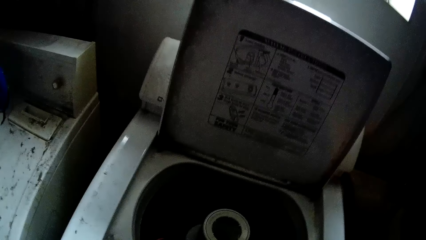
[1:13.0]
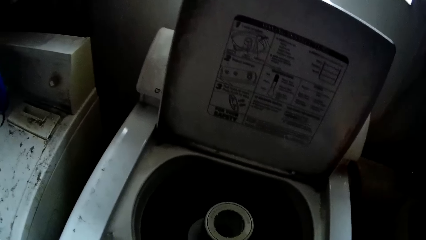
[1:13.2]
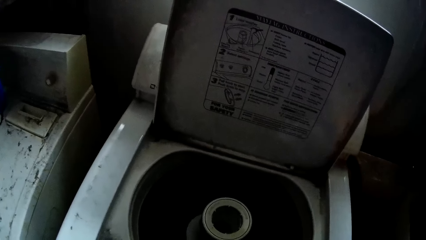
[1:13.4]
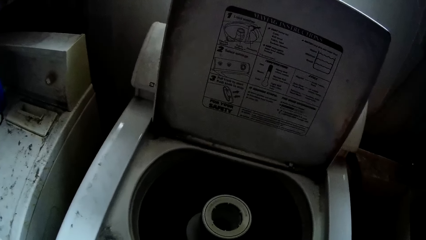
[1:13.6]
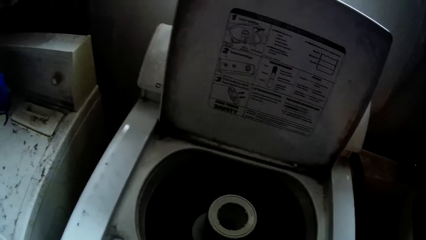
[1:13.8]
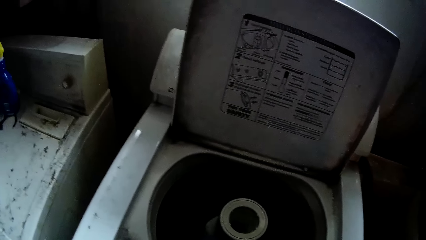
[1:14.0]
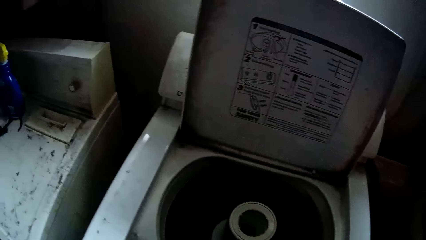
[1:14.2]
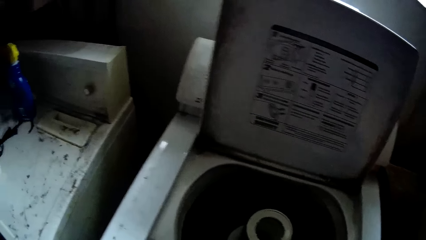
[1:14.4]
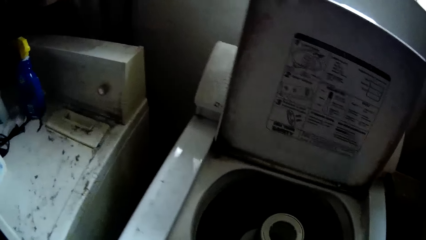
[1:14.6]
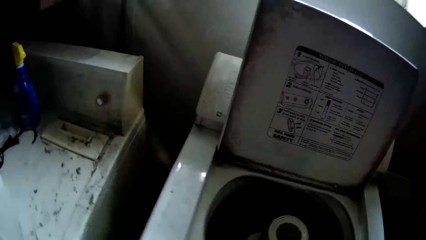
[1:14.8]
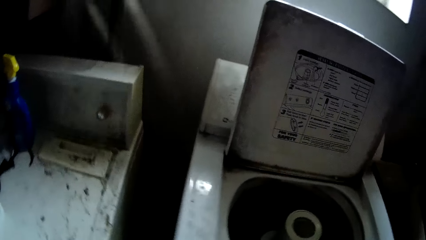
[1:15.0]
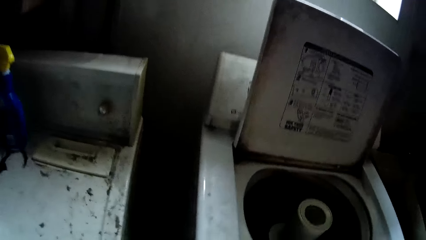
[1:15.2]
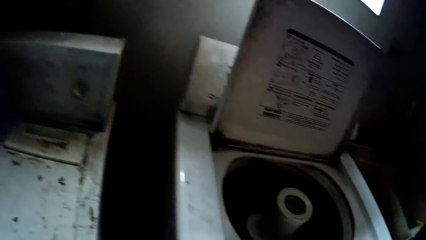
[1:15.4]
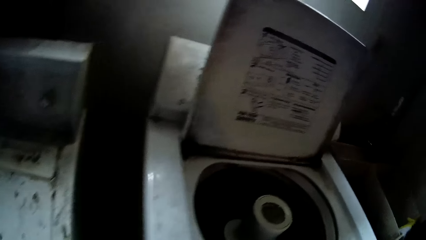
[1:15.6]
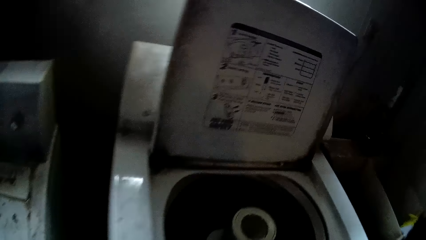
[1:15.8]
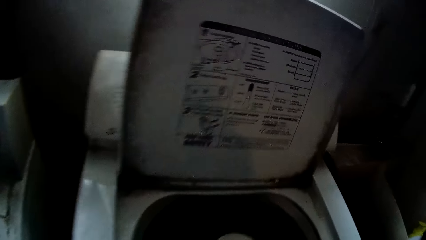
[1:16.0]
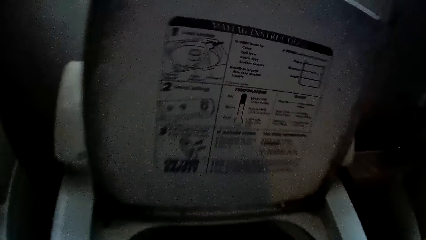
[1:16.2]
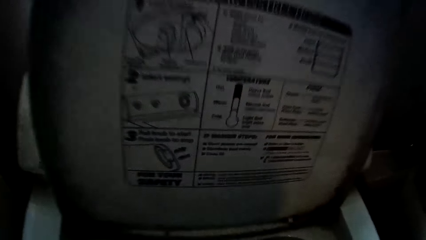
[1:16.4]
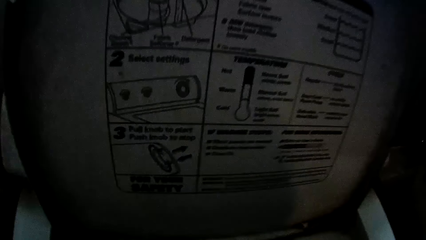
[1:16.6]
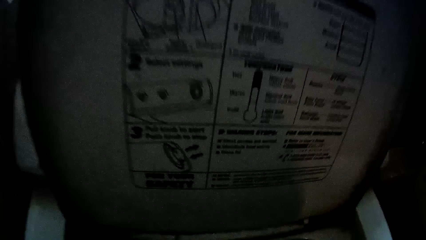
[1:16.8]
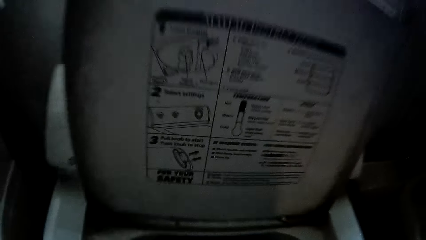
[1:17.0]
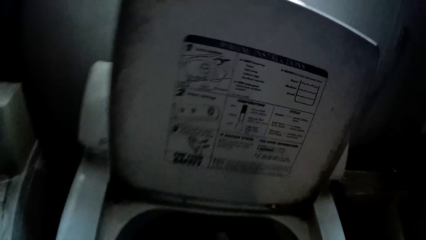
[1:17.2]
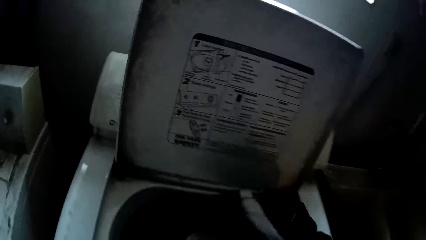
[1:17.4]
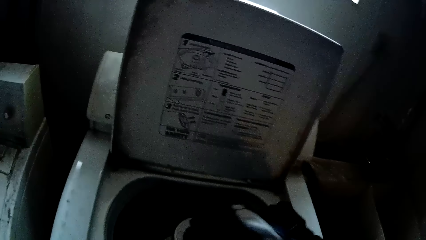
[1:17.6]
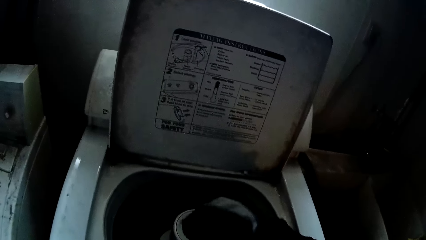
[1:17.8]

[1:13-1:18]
The camera wearer picks up cloths from the laundry machine.

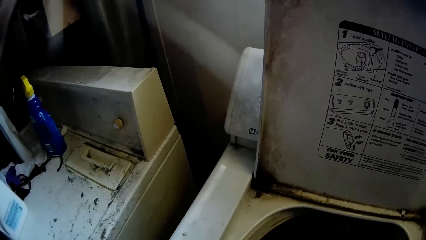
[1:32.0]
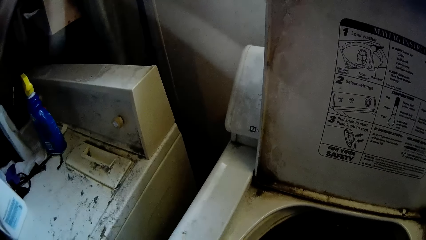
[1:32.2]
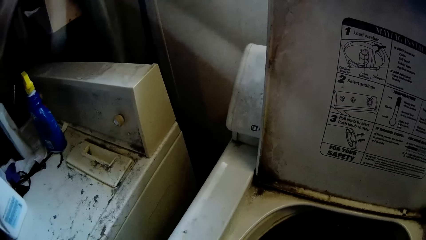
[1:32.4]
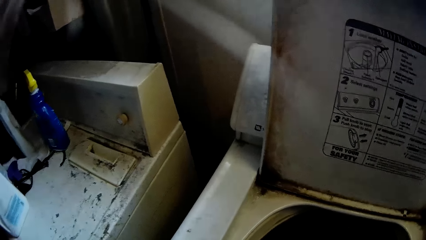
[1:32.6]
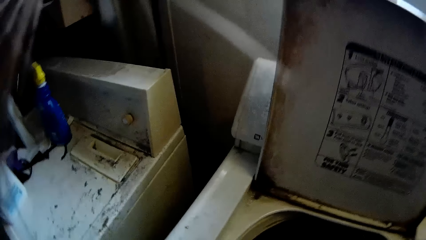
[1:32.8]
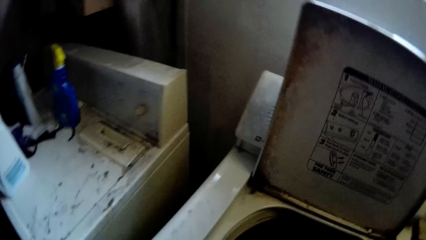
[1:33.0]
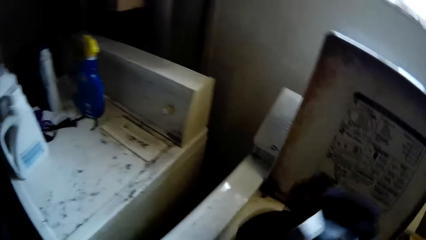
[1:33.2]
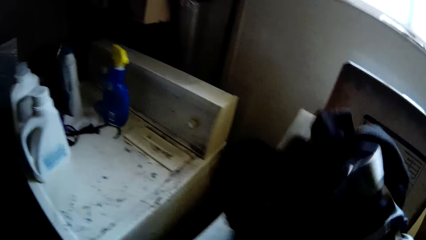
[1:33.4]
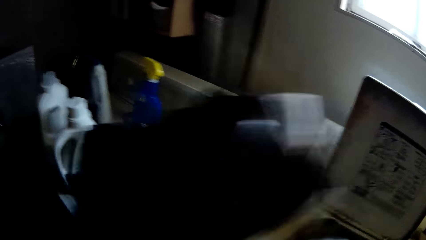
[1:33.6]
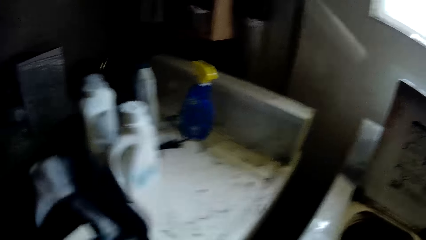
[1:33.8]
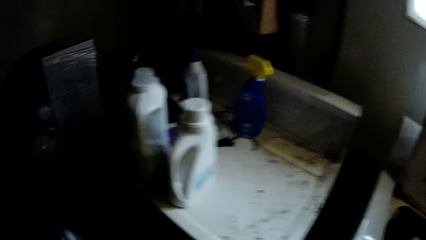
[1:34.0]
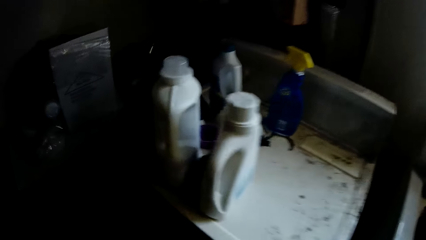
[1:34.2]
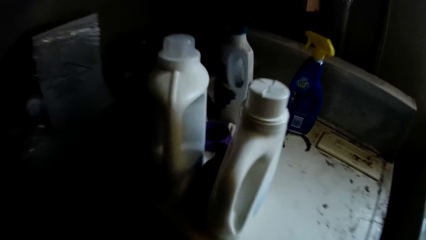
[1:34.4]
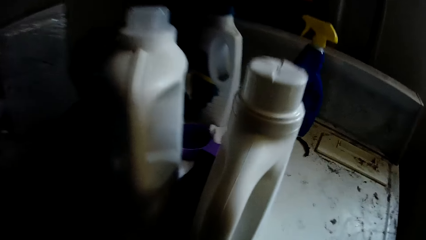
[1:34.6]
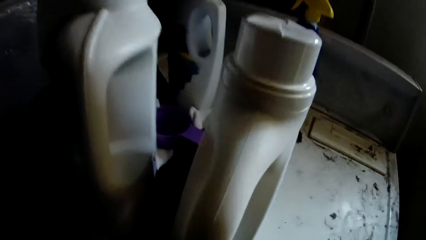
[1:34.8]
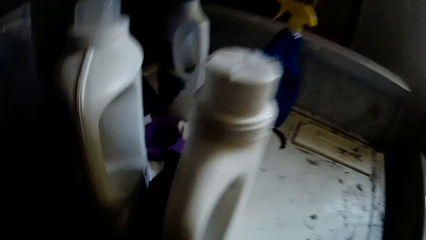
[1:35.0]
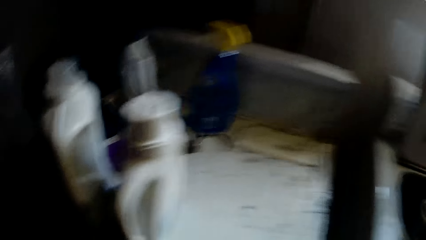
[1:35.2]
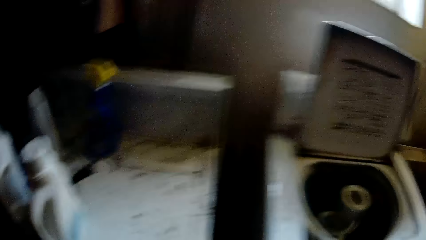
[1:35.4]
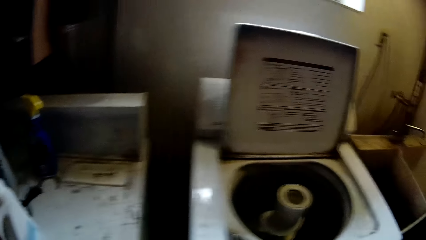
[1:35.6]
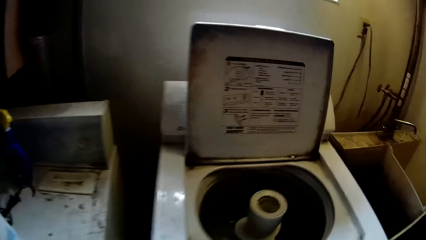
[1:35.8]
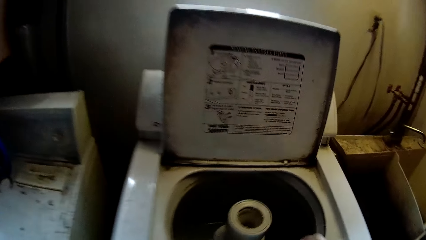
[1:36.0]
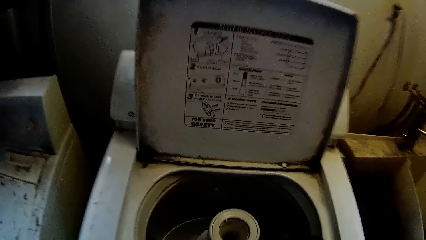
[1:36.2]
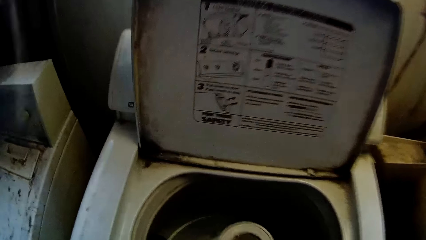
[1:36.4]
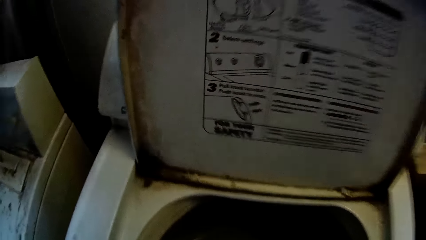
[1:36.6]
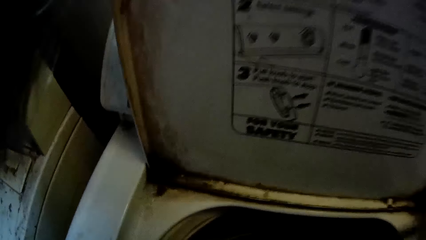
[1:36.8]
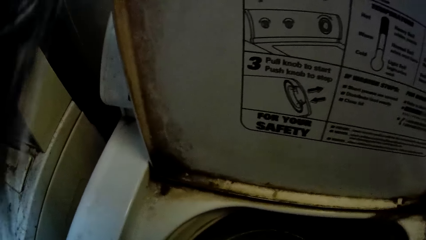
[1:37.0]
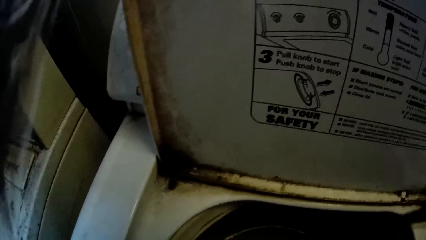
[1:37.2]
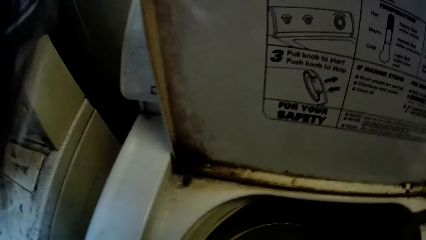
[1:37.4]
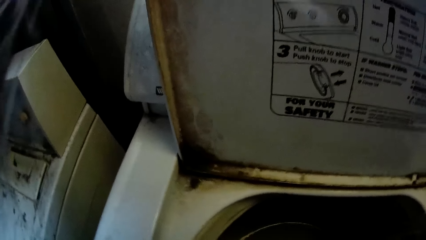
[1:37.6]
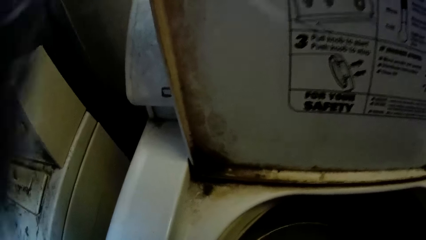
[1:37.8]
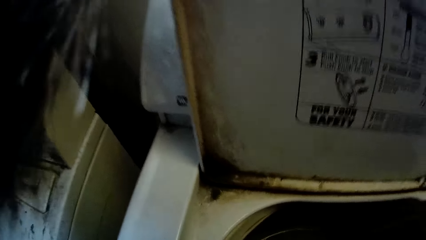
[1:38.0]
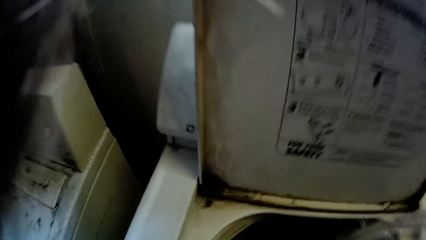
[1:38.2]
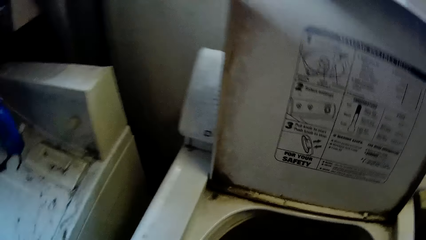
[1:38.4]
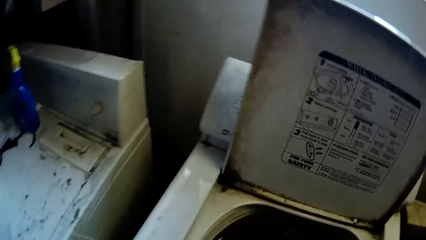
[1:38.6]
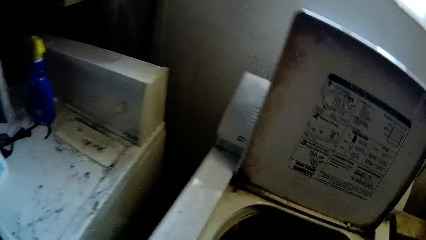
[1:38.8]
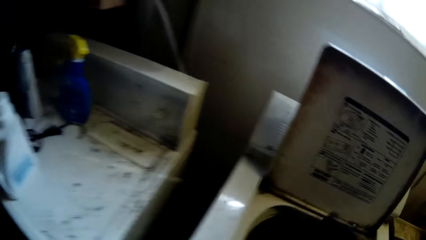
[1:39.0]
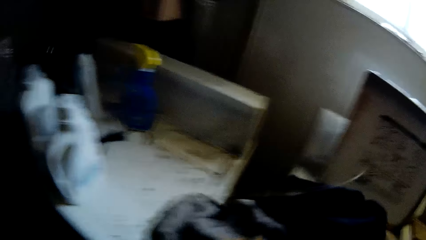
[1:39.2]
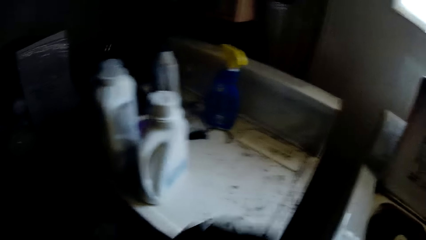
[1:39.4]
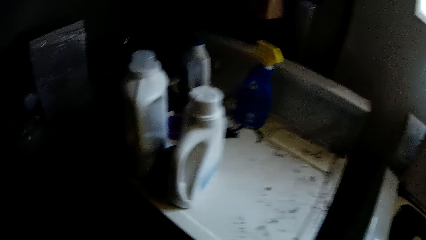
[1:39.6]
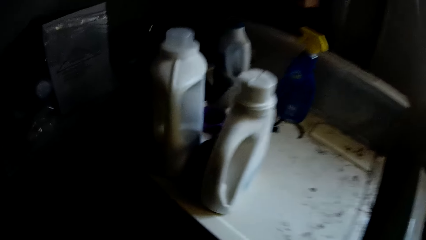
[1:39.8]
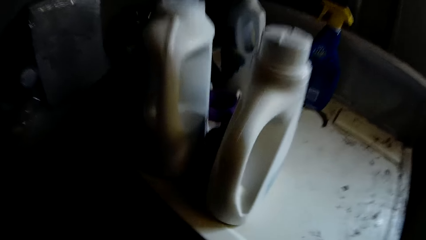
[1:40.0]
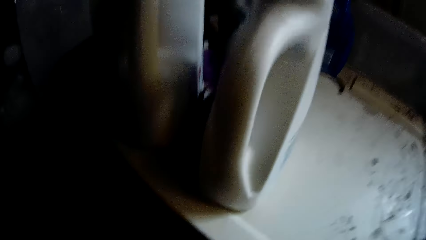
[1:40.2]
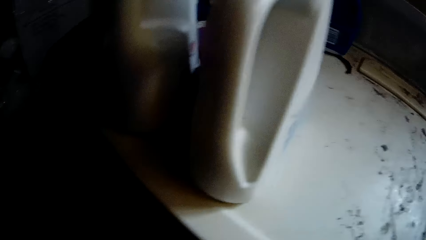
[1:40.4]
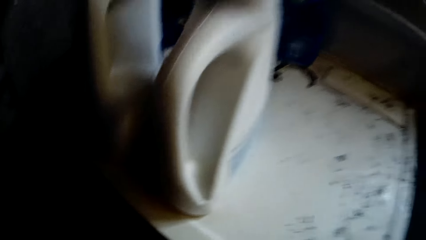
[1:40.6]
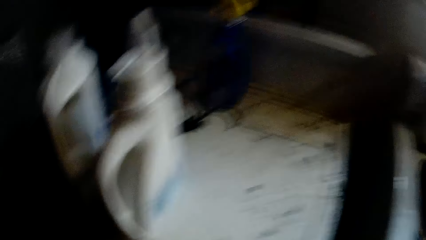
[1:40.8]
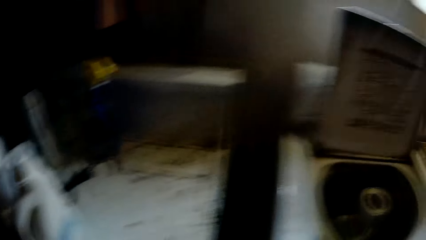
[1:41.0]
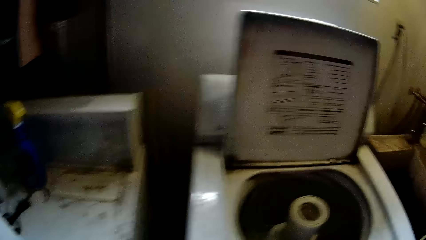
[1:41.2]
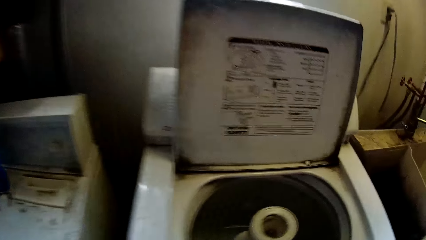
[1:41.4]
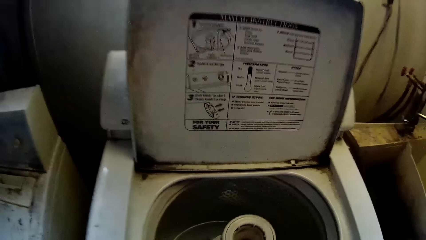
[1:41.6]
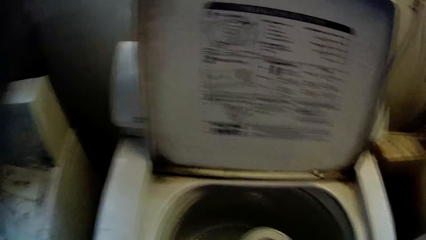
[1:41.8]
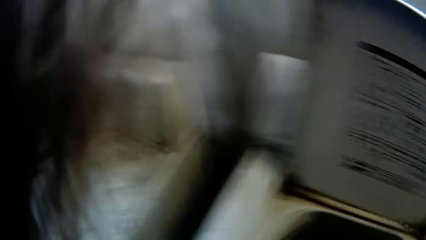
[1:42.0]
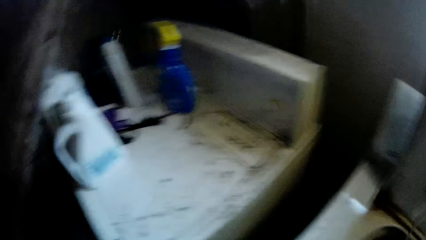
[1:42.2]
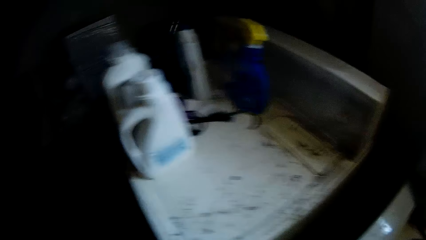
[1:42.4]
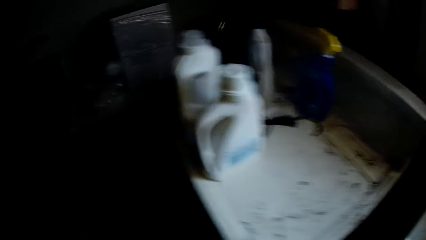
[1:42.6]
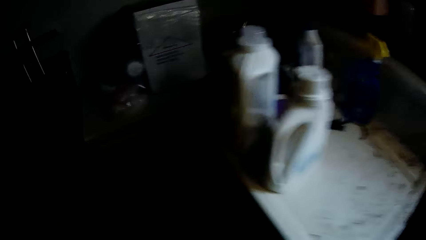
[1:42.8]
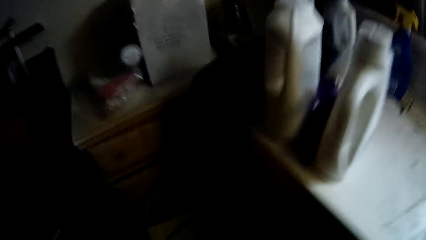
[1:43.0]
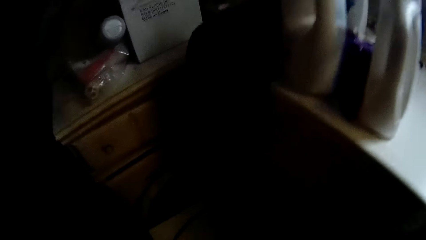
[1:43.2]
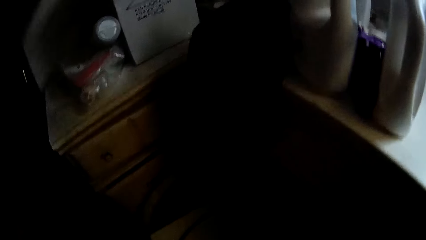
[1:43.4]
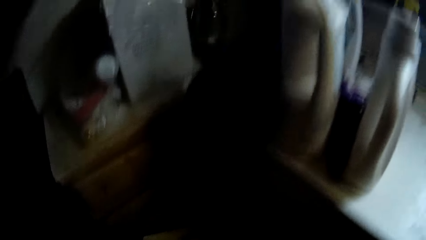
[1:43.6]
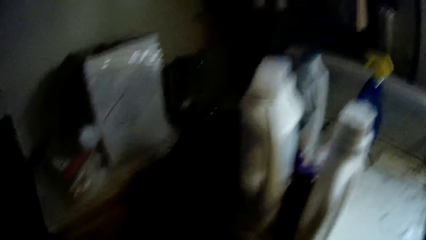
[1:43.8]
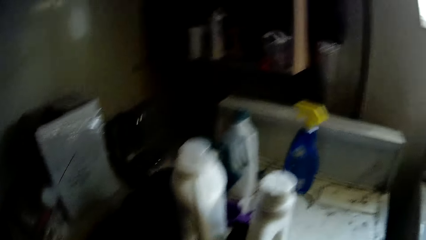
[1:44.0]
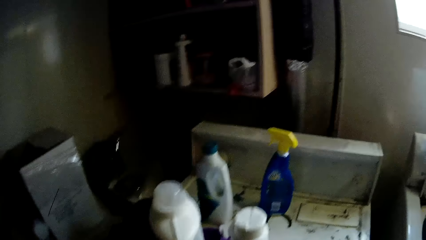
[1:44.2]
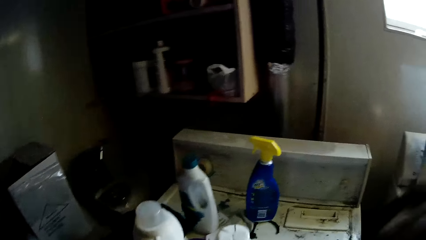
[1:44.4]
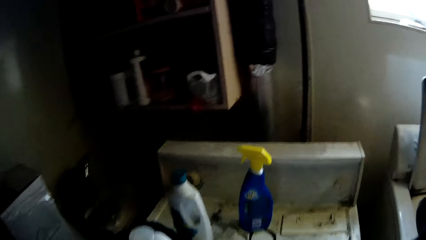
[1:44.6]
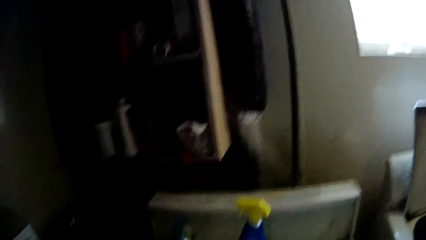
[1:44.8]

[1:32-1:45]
The camera wearer drops a piece of cloth on the floor with his right hand.
